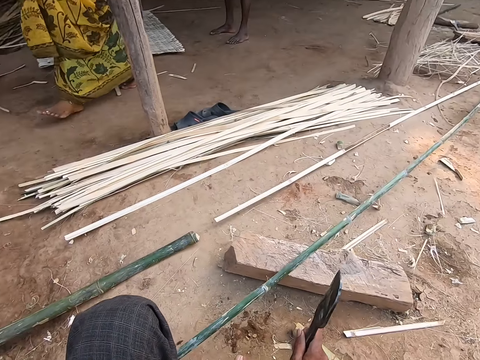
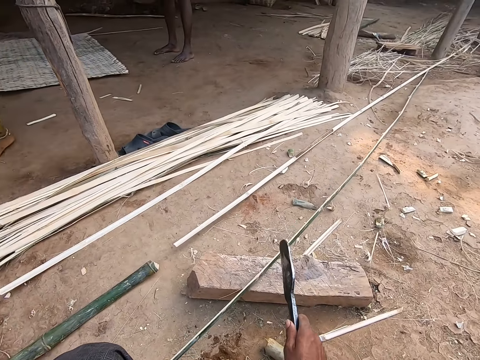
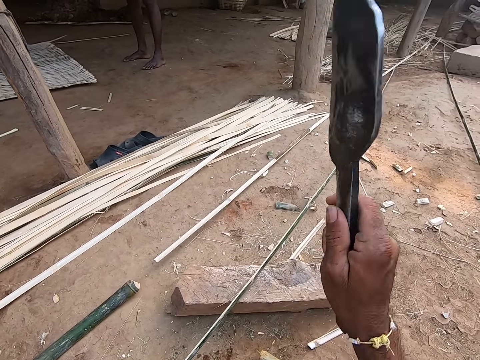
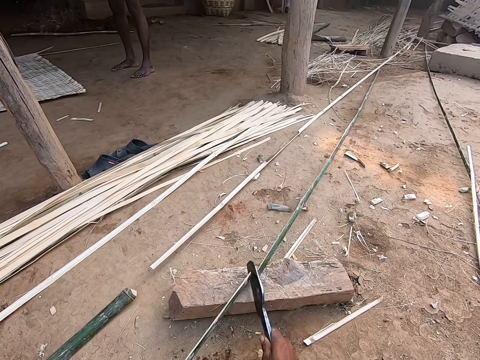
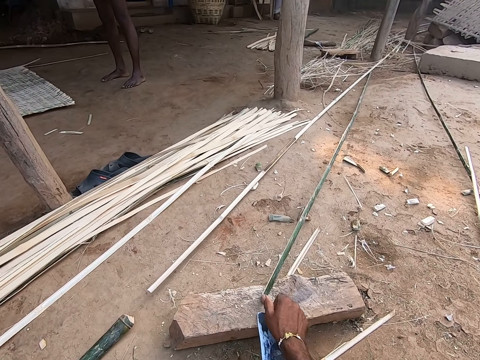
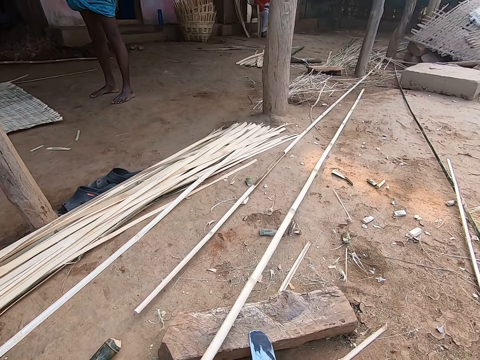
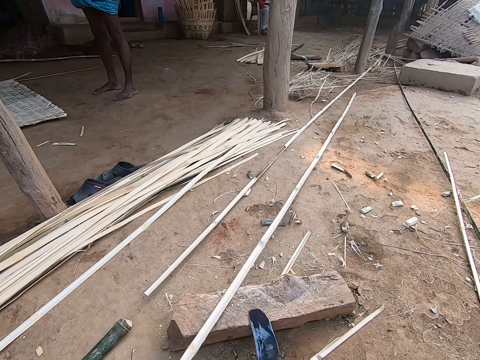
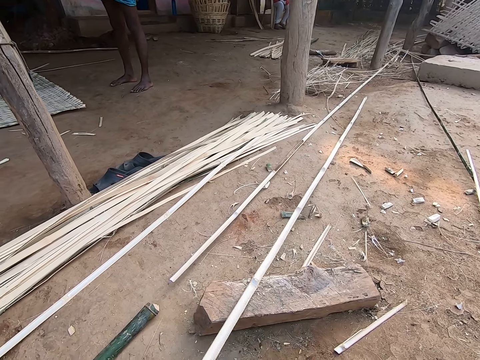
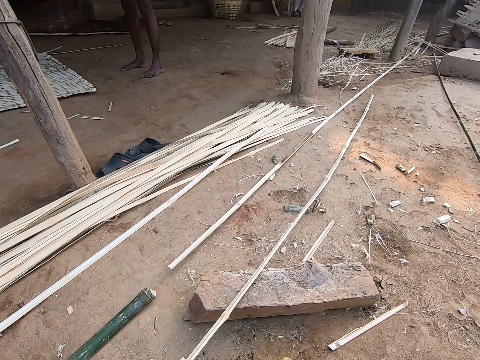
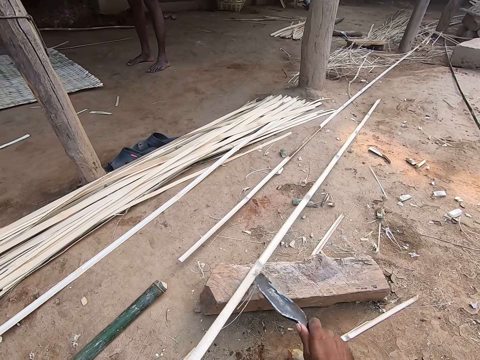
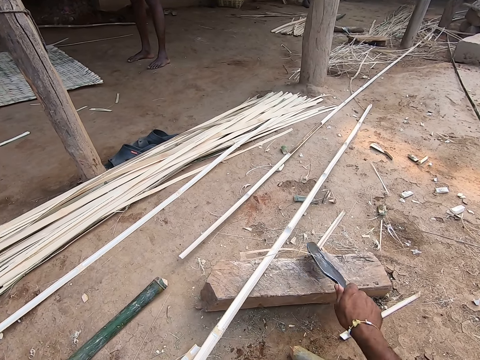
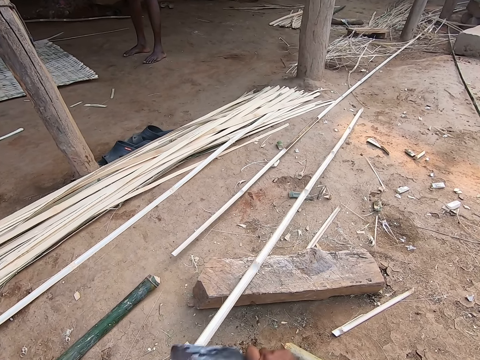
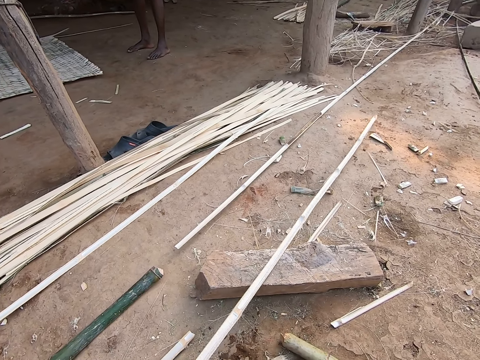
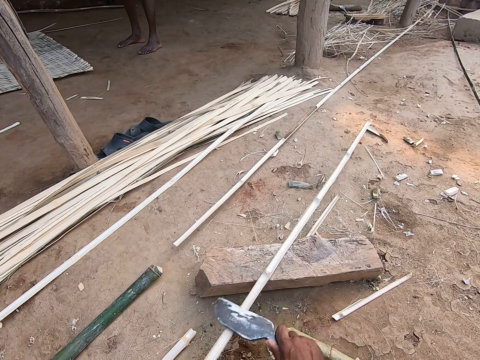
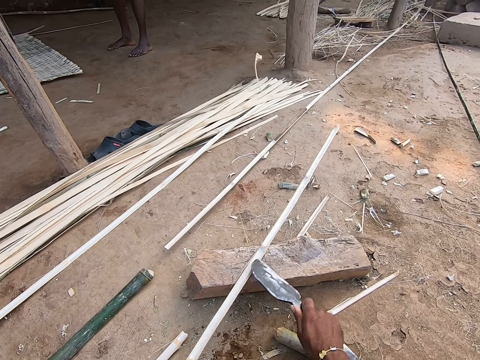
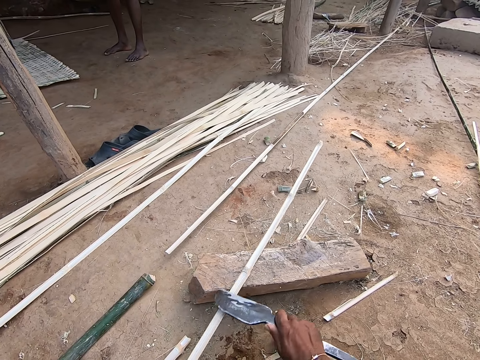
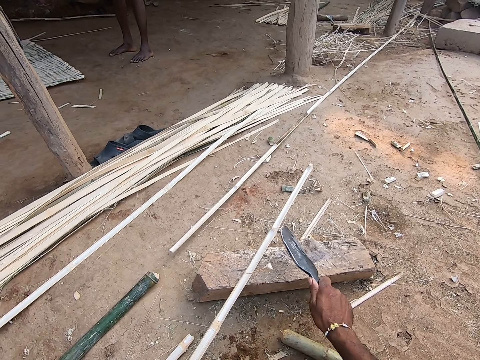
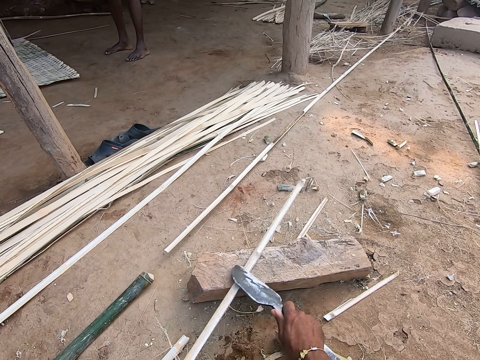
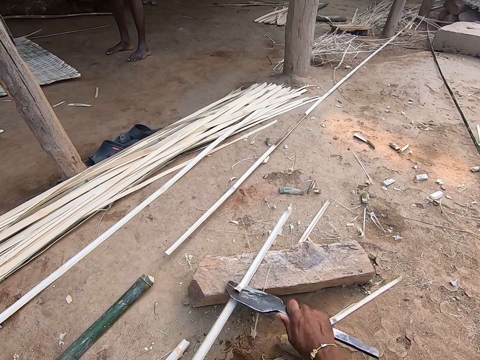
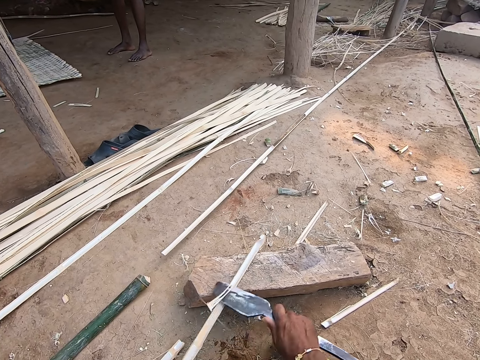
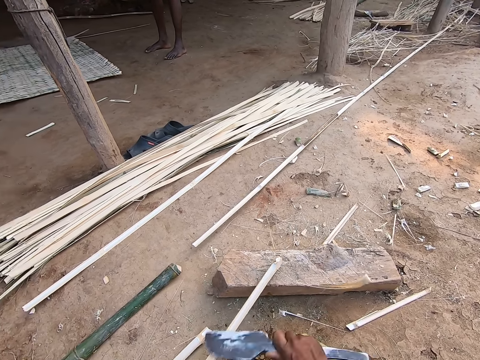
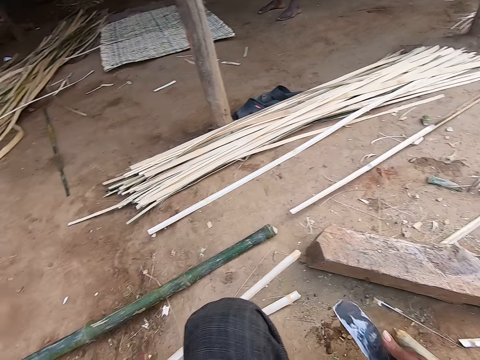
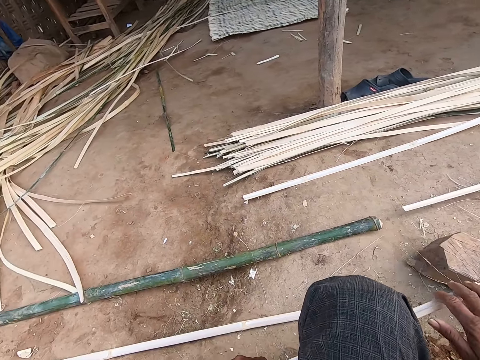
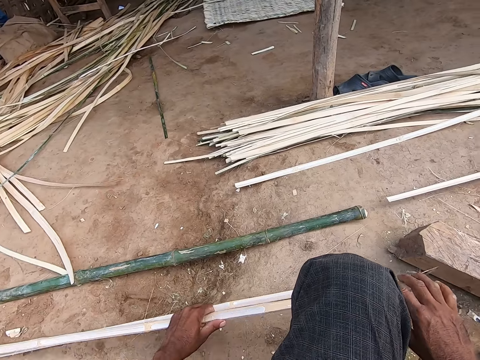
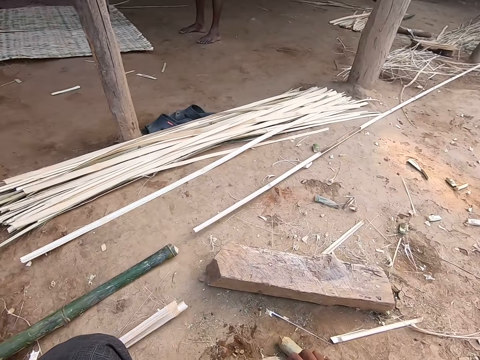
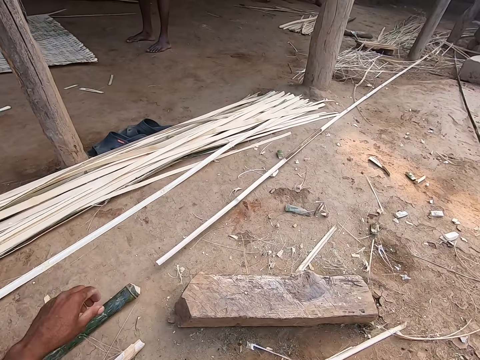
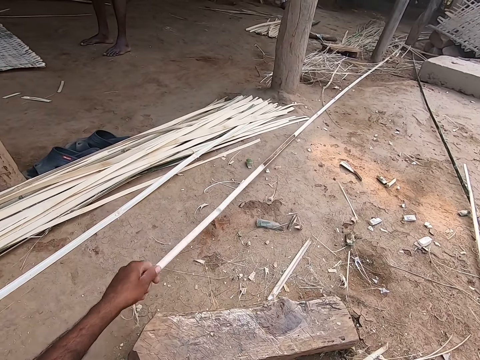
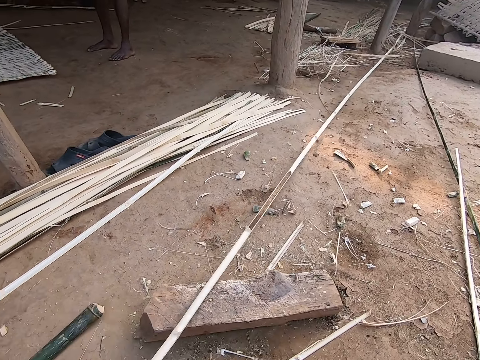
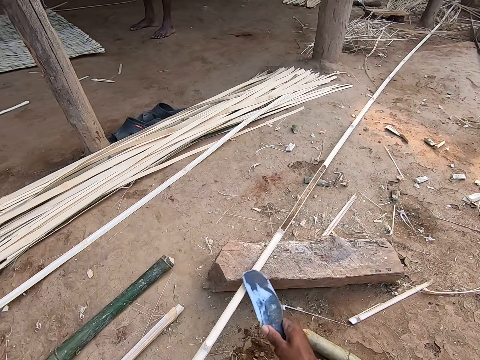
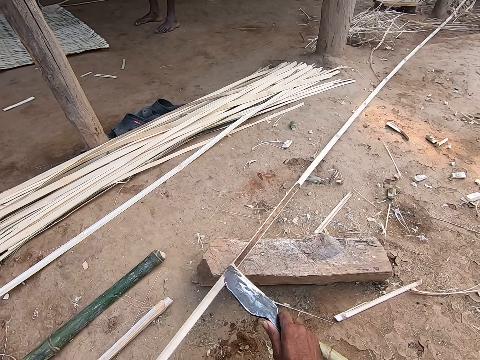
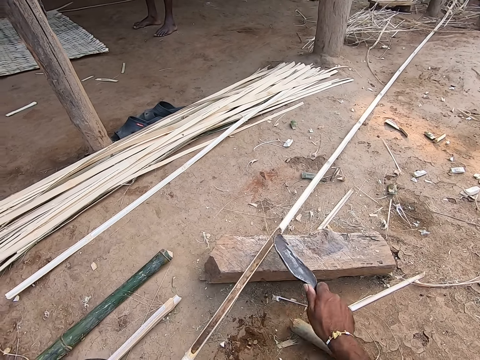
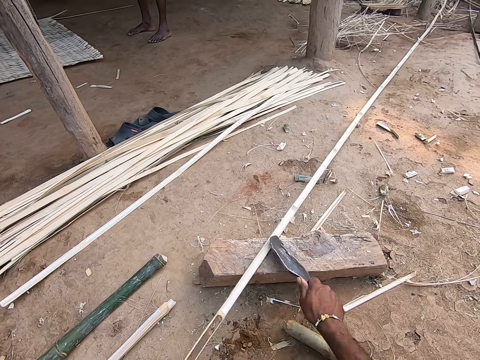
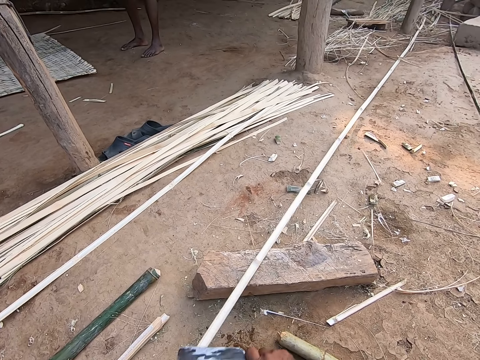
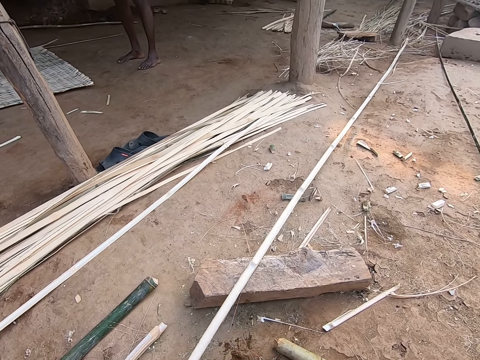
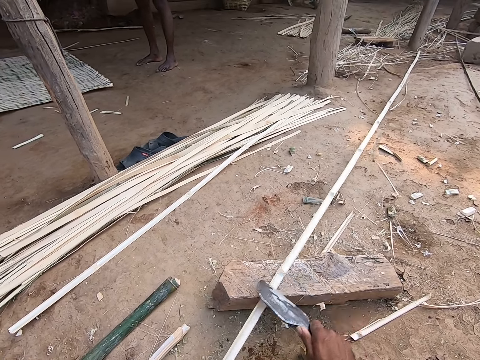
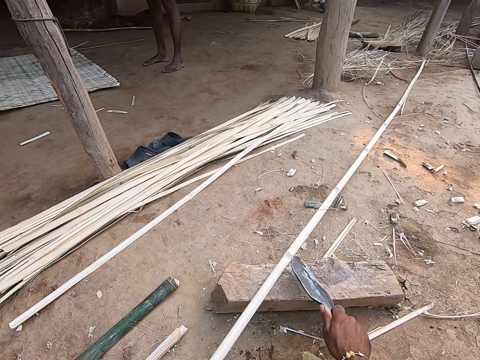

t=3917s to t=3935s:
The camera wearer cuts the bamboo strip with the knife in his right hand. He drops the knife on the plank on the floor with his right hand. He pulls the bamboo strip from the plank on the floor with his right hand. He picks up the knife from the plank on the floor with his right hand. He scrapes the bamboo strip with the knife in his right hand. He drops the bamboo strip on the floor with his left hand. He picks up the bamboo strip from the floor with his left hand. He scrapes the bamboo strip with the knife in his right hand.

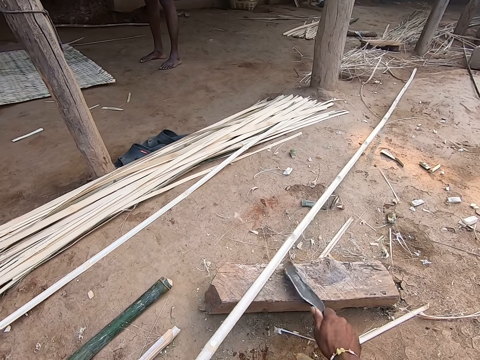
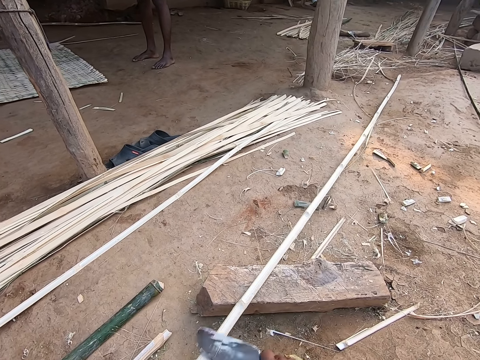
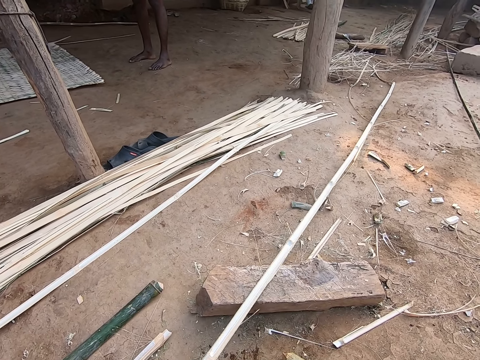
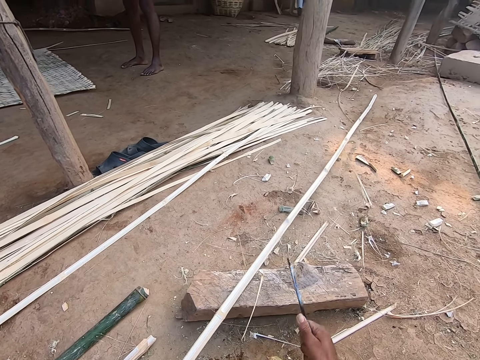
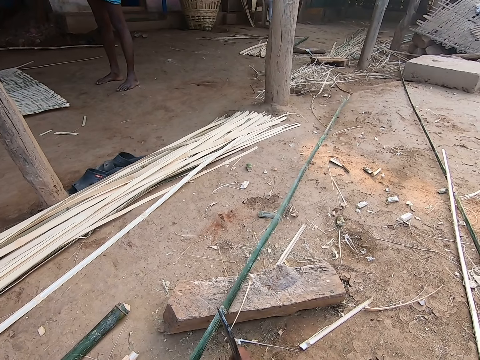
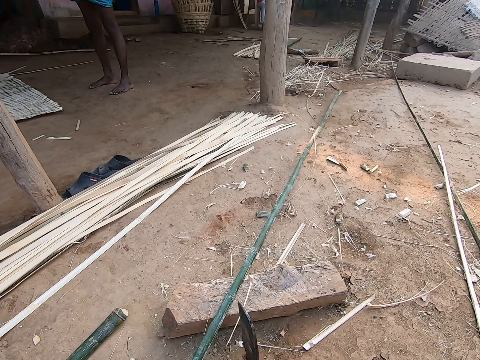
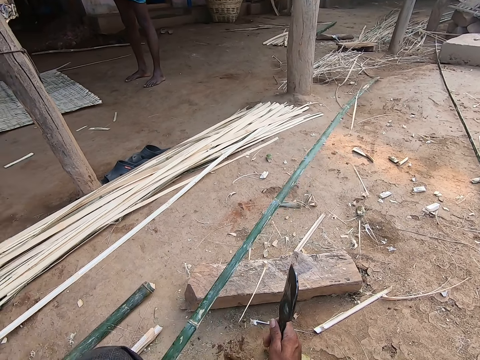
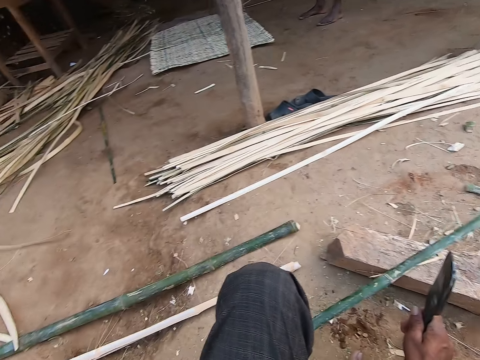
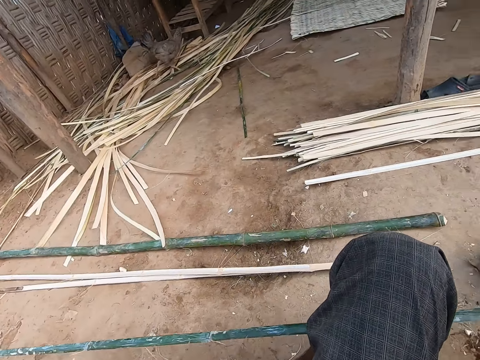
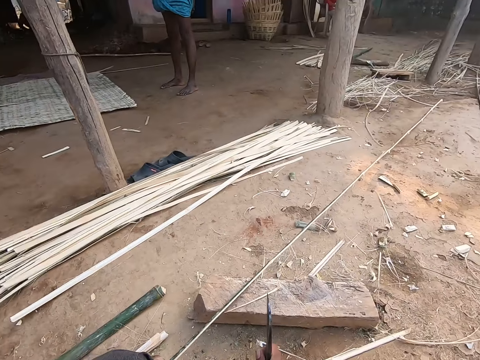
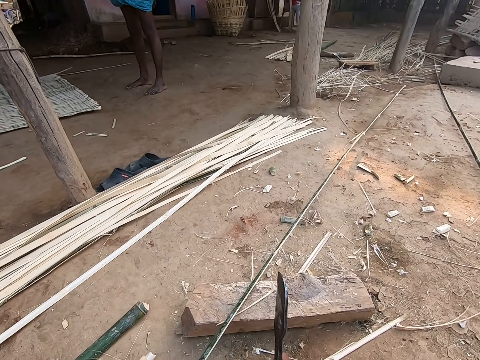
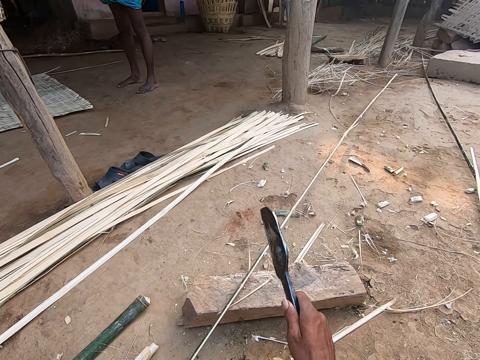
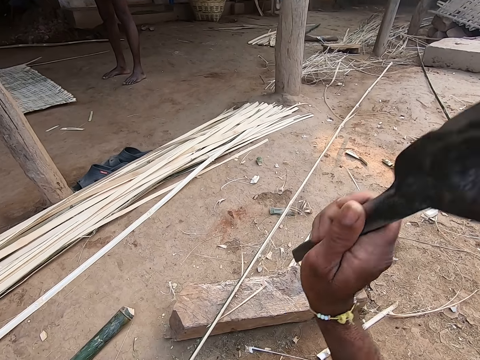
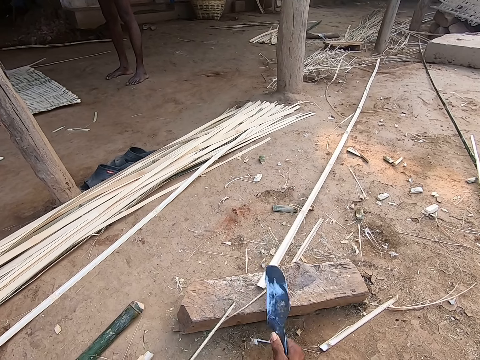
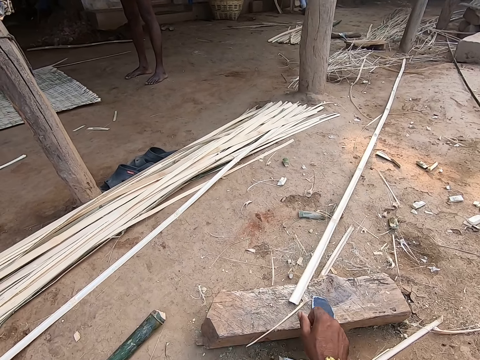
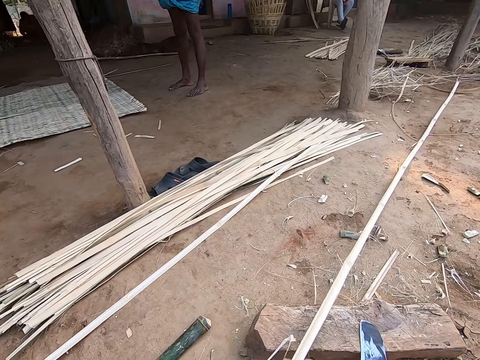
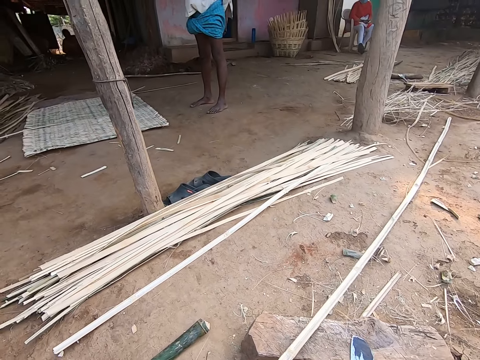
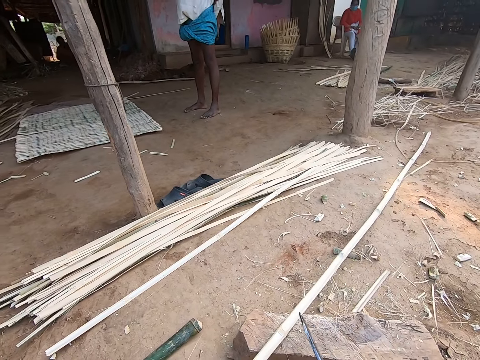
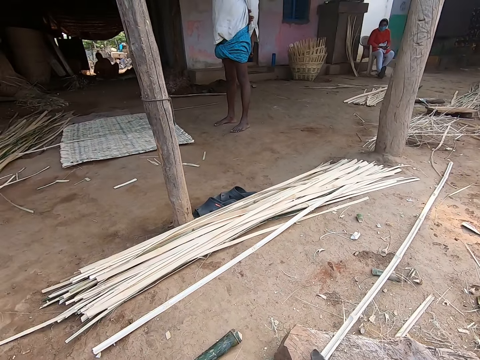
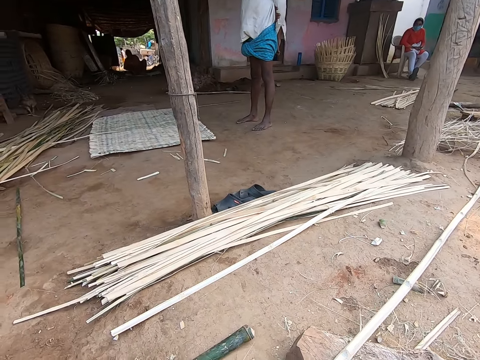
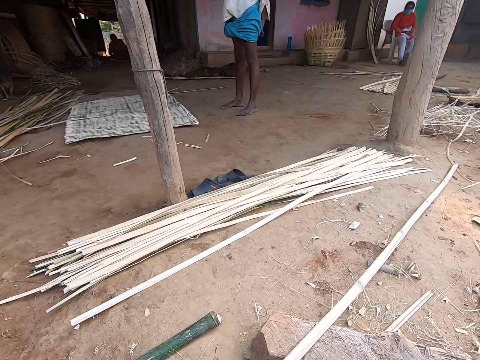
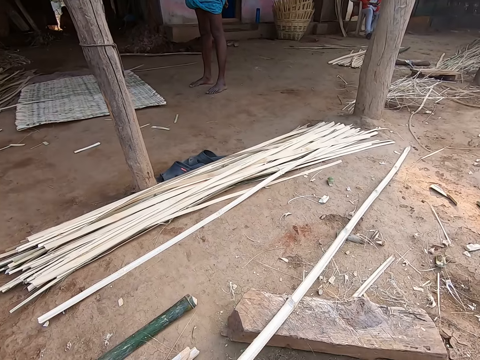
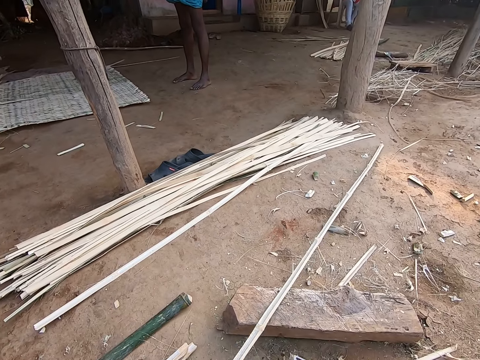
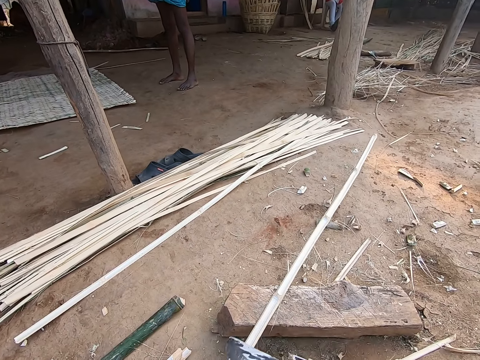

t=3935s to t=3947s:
The camera wearer cuts the bamboo strip or stick with the knife in his right hand. He drops the knife on the plank on the floor with his right hand. He pulls the bamboo strip from the plank on the floor with his right hand. He picks up the knife from the plank on the floor with his right hand. He scrapes the bamboo strip with the knife in his right hand. He sharpens the stick.
